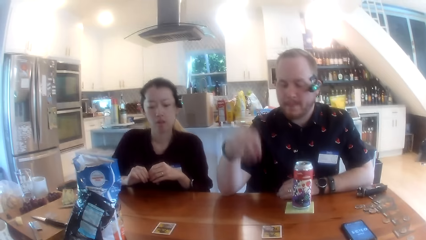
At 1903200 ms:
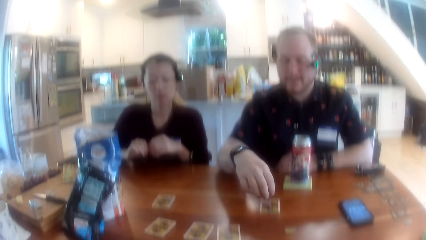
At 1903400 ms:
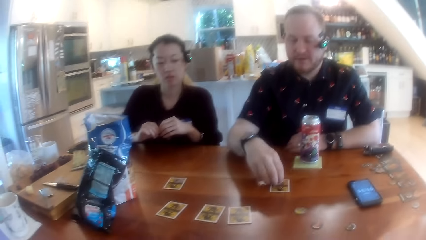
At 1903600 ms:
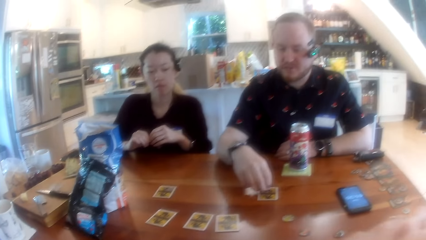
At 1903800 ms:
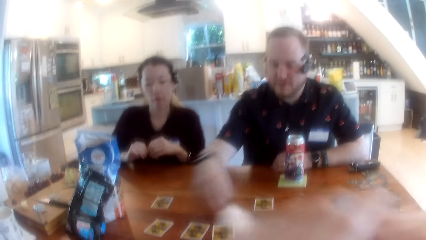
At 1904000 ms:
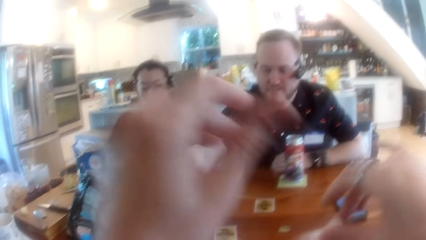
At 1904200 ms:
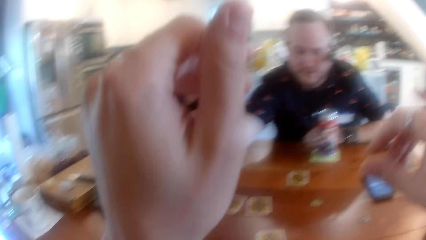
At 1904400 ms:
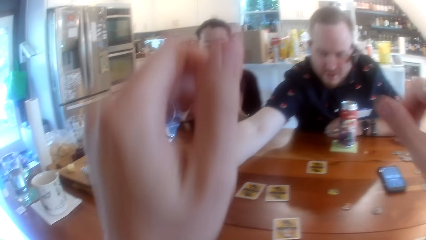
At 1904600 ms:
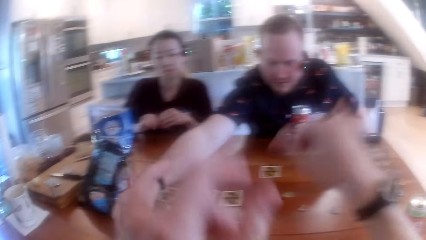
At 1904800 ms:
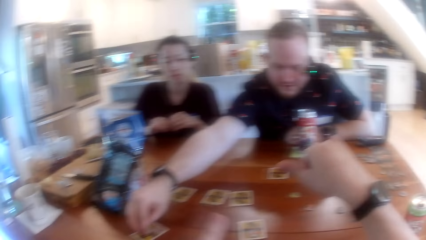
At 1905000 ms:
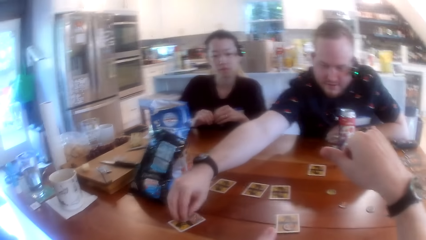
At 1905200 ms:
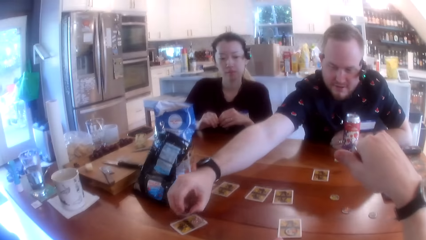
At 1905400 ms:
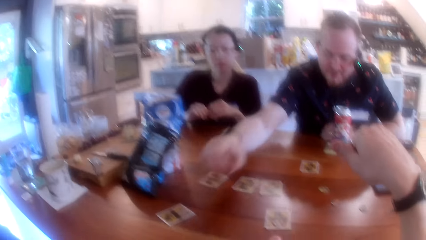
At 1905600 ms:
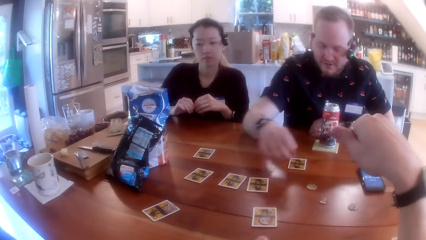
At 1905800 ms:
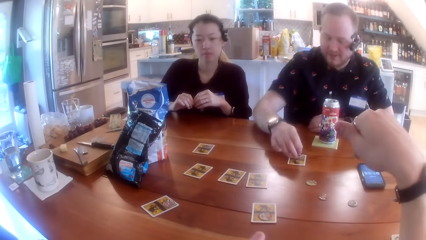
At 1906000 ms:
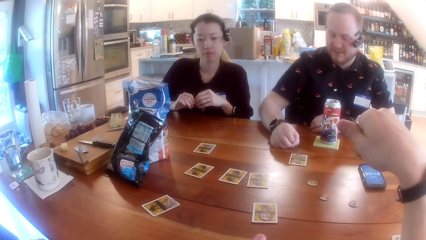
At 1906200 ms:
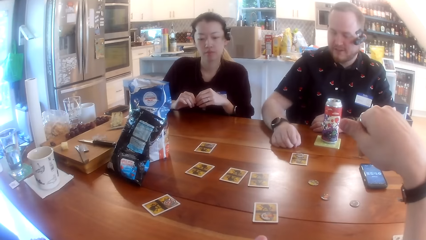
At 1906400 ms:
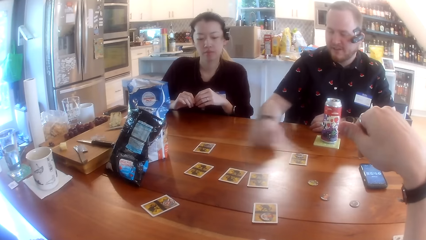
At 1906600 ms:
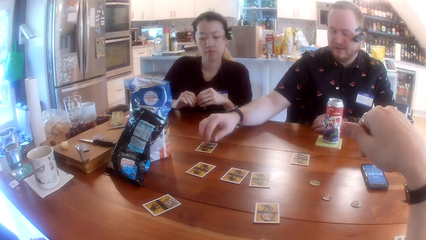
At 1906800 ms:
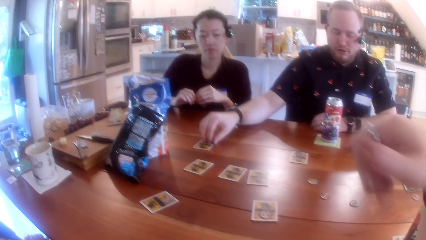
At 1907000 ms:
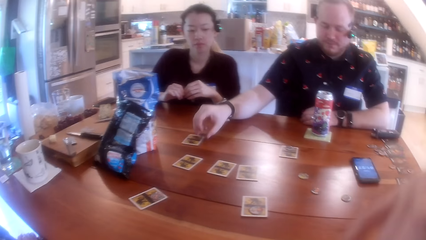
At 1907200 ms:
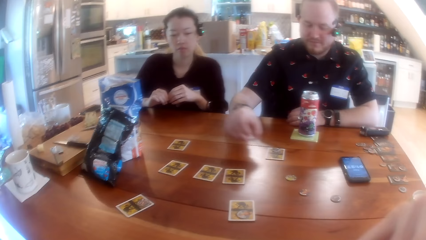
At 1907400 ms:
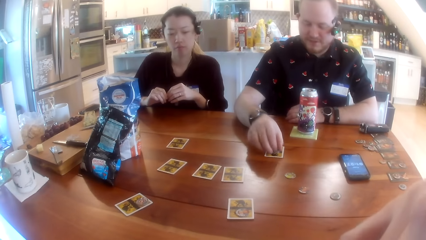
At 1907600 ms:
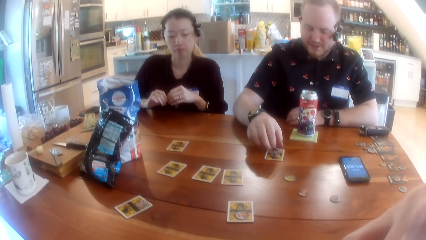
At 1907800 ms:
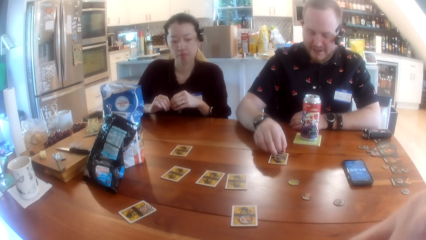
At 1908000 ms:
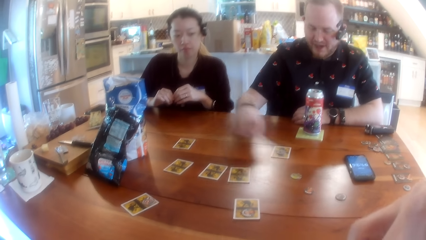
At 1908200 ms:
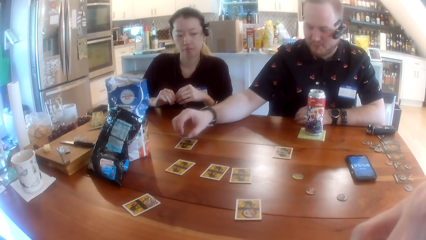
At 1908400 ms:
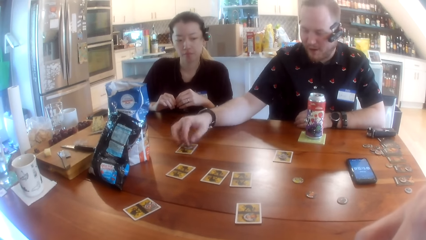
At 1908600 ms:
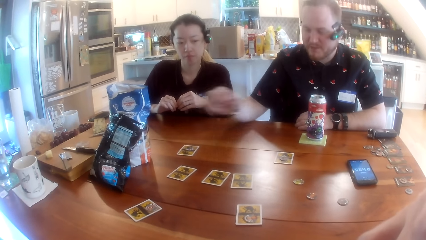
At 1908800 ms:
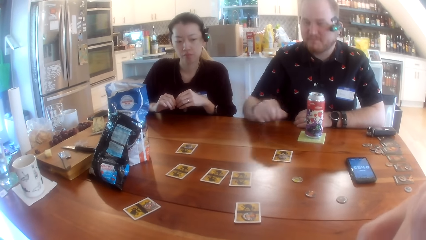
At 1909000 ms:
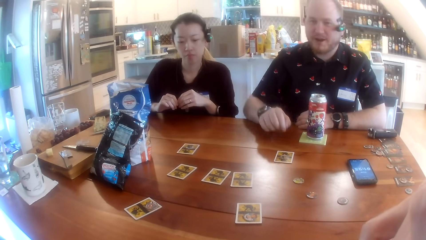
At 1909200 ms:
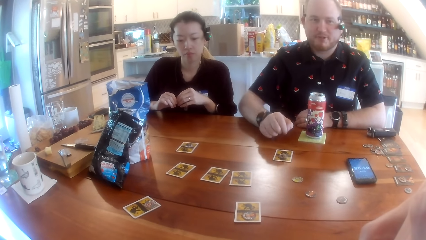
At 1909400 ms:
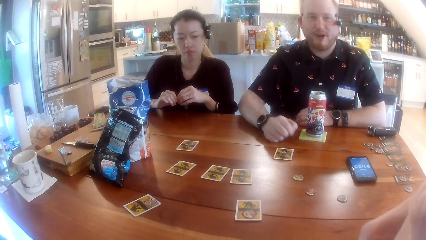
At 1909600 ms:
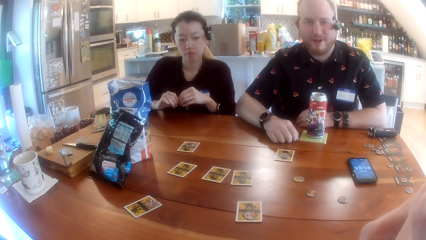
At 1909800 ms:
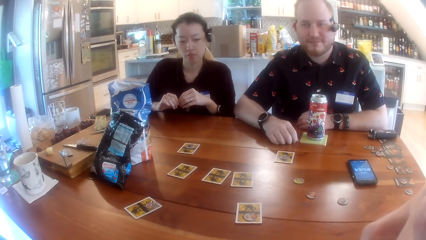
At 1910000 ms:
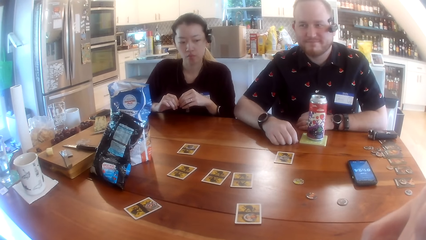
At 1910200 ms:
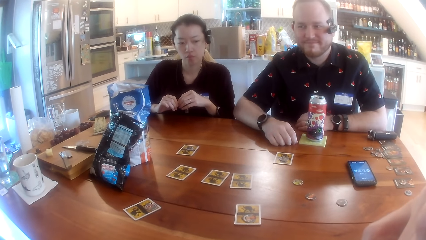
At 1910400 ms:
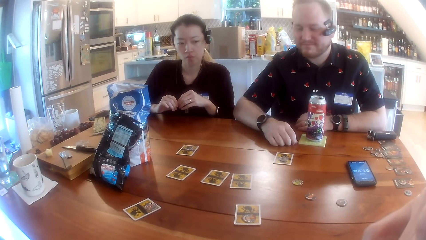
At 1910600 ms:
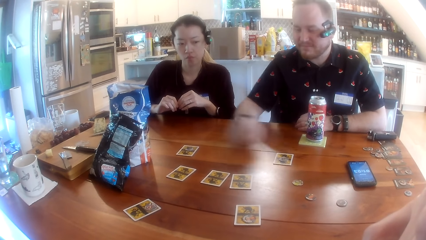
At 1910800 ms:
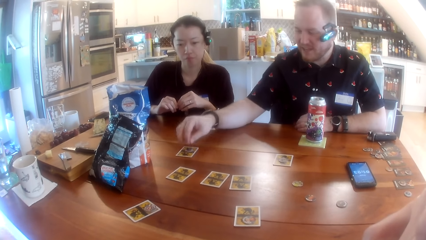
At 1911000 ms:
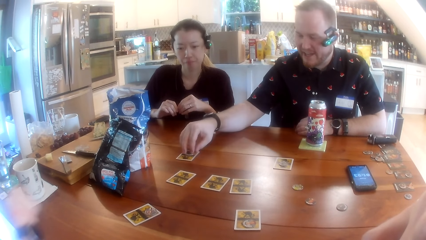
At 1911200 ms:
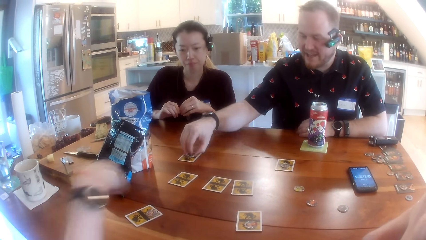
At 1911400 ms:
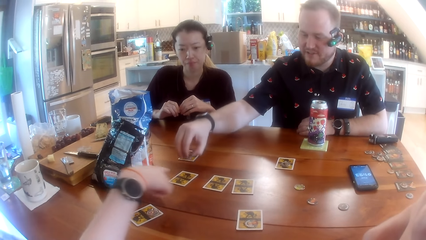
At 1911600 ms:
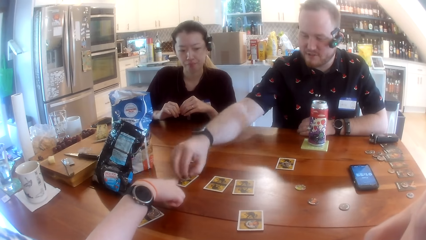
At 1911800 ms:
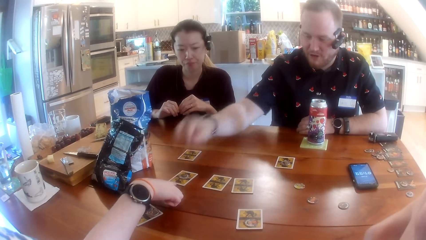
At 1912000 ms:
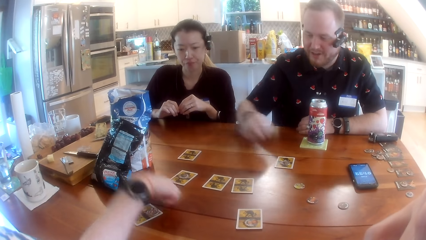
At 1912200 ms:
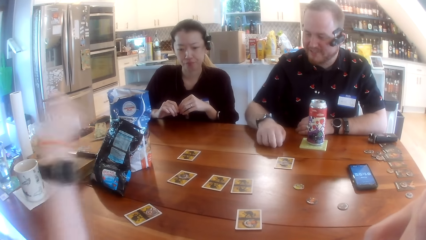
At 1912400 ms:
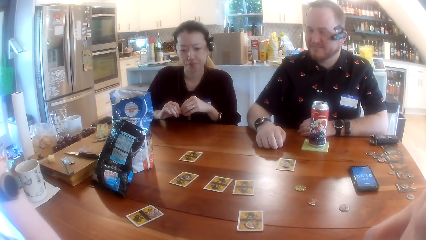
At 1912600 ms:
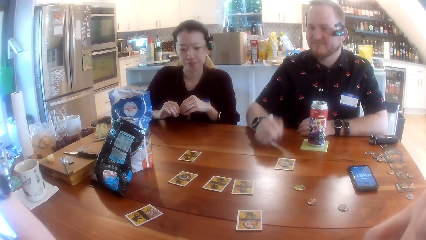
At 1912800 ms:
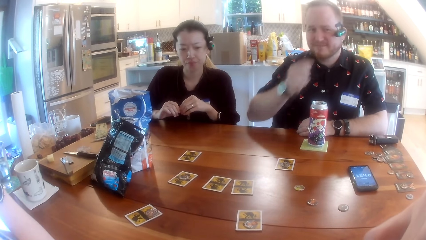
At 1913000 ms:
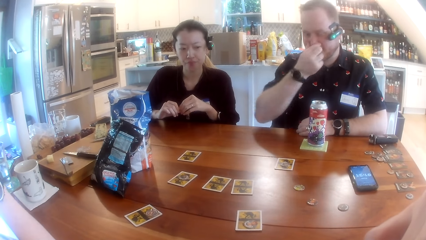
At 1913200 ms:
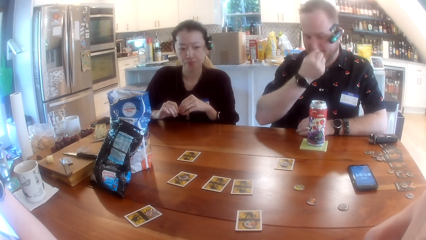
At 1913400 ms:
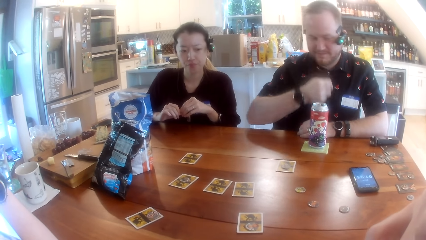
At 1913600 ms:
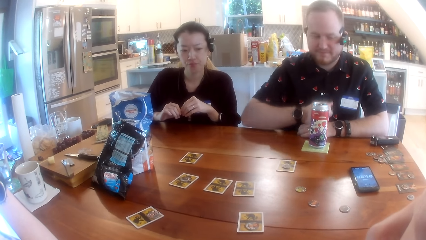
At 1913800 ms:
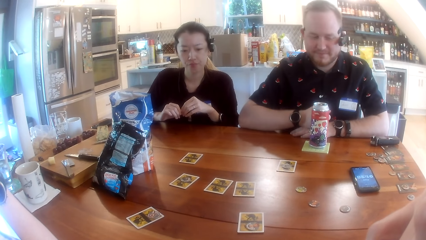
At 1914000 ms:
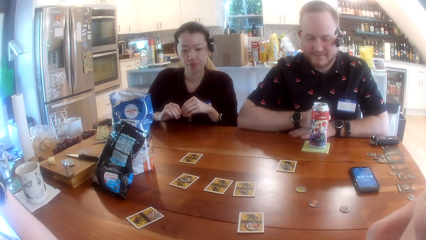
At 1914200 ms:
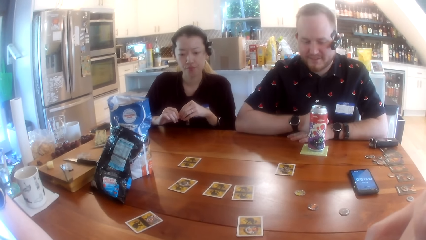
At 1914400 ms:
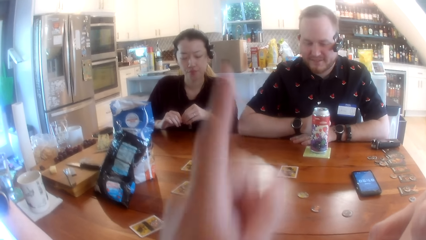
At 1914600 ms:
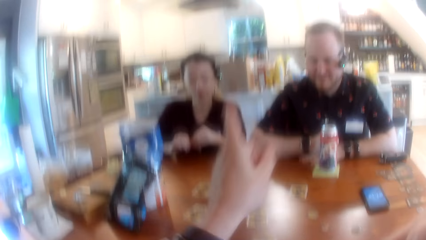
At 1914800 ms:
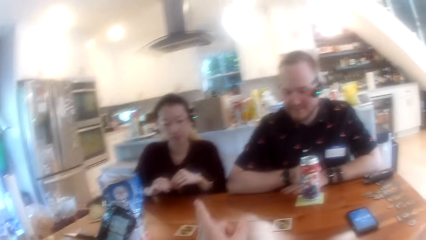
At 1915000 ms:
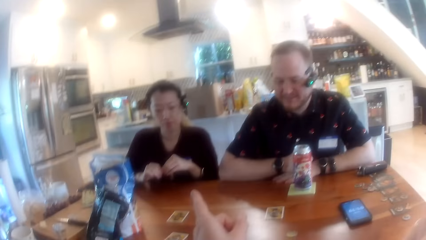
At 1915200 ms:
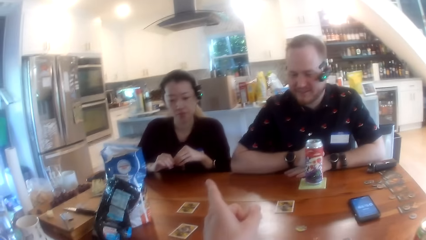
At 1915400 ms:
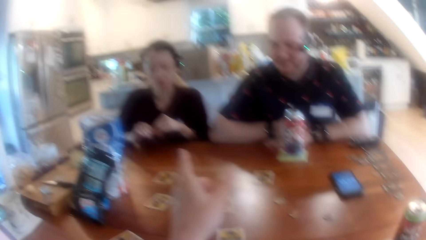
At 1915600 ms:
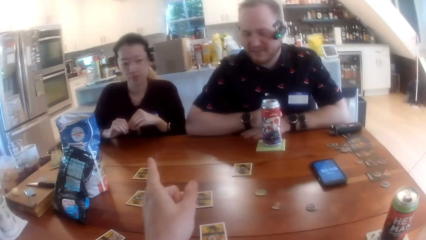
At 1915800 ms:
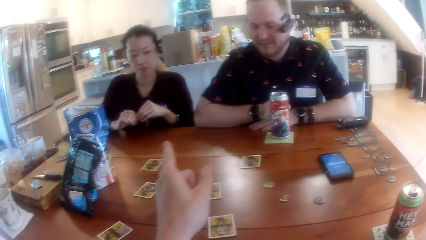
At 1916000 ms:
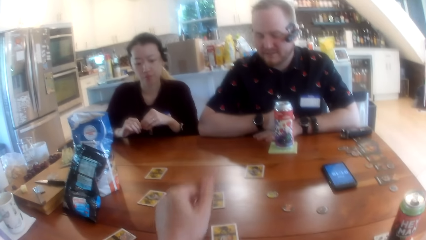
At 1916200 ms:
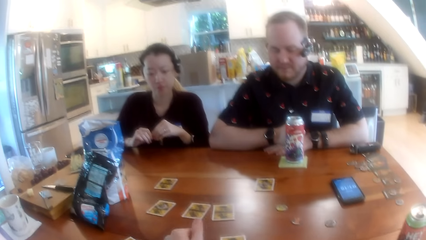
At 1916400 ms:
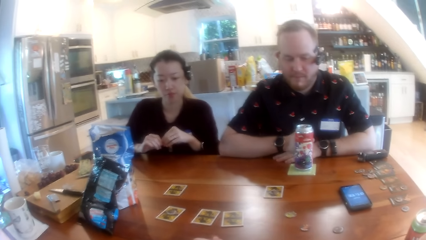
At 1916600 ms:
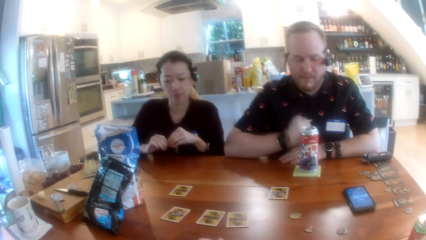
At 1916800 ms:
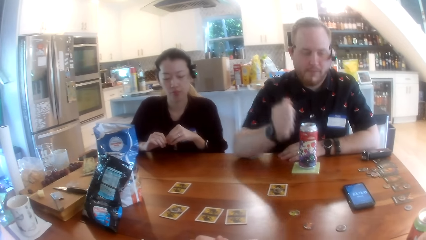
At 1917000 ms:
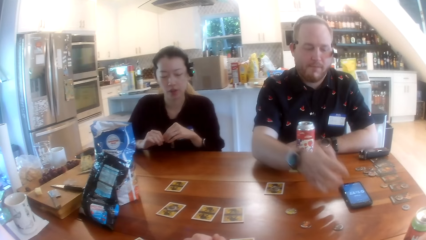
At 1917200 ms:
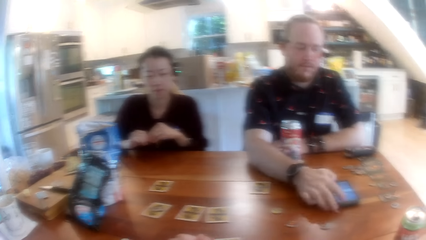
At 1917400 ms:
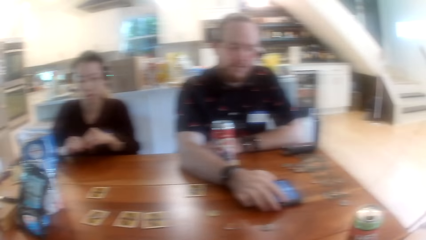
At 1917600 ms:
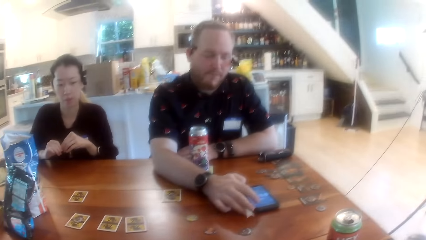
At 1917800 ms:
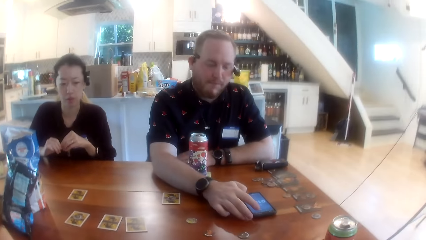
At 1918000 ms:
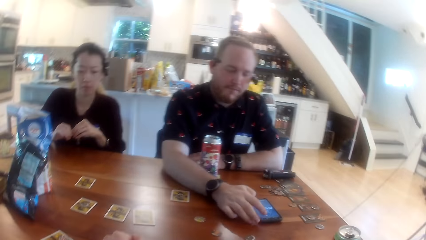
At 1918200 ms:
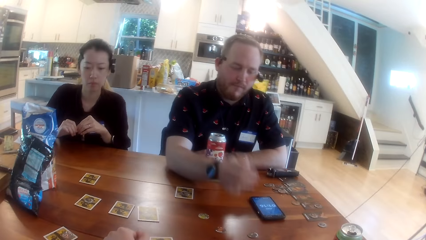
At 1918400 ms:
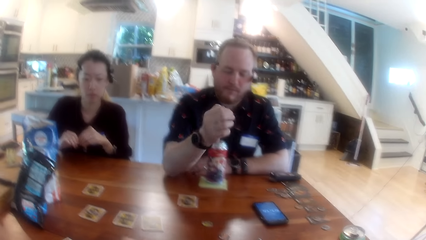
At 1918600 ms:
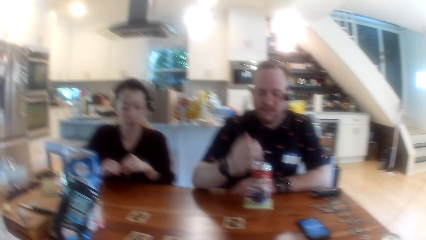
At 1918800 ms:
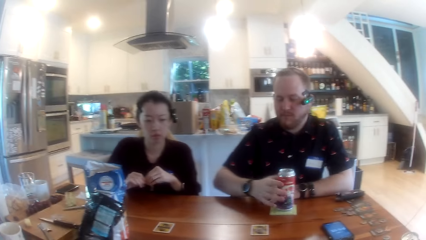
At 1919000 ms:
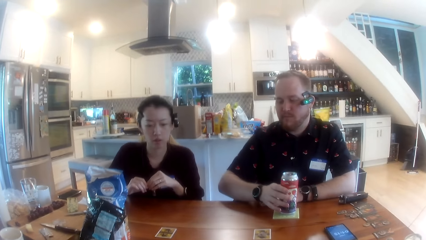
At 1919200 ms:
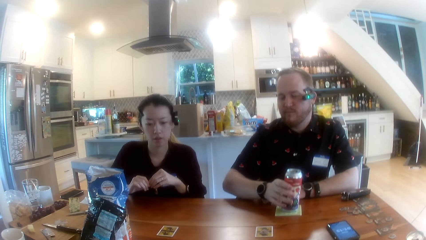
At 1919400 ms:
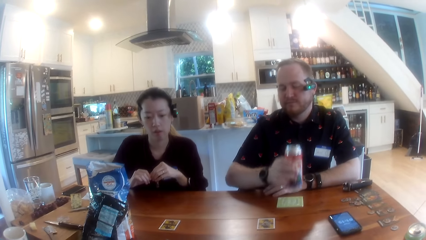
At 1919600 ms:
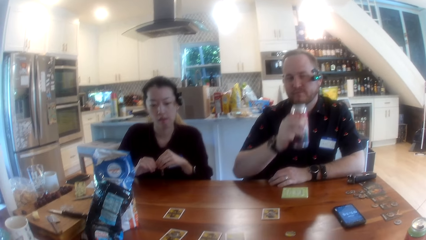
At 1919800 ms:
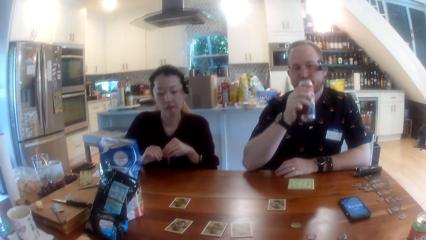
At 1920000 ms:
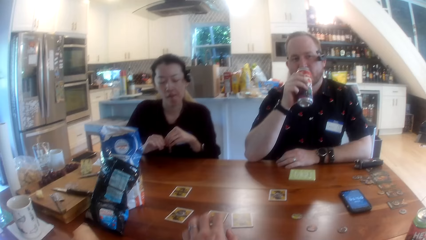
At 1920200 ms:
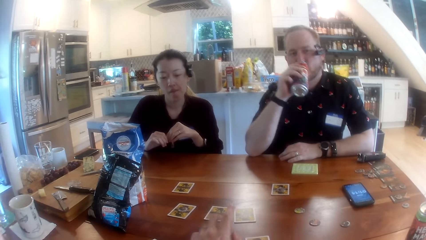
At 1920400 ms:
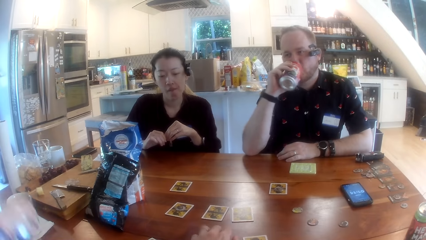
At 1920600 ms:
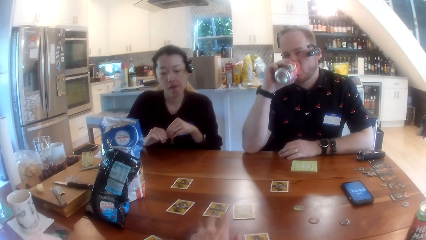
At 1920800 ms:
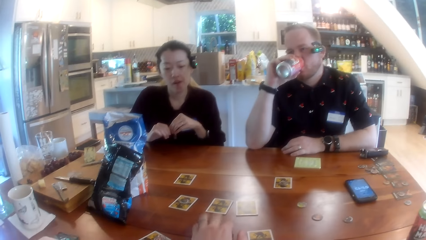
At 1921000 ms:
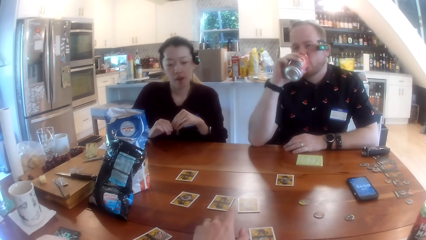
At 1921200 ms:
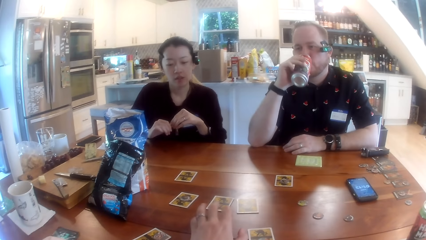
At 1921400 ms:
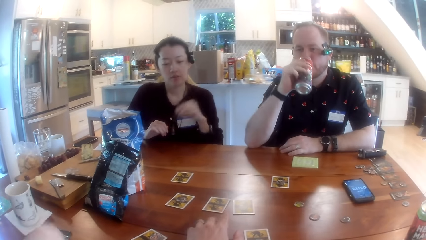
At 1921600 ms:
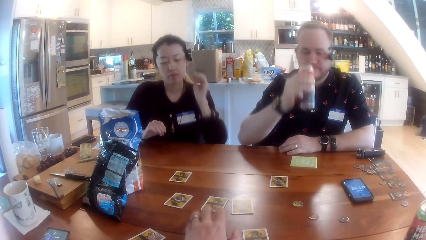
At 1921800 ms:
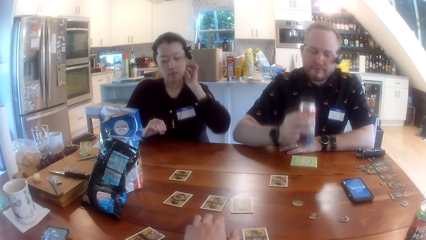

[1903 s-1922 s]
The man repositions the game piece on the table with his right hand. The man picks a game chip on the card on the table with his right hand. The camera wearer covers his mouth with his right hand. The man drops the game chip on the card on the table with his right hand, and taps the card on the table with his right hand. The man rests his hand on the table. The man picks a game chip on the card on the table next to a woman with his right hand. The man holds the card on the table next to the woman. Another woman points at a card in the middle of the table with her right hand finger. The man drops the game chip on the card on the table with his right hand. The man taps at the card in the middle of the table, settles his hand on the table, and touches his nose with his right hand. The camera wearer points his left hand finger towards the first woman at the table. The man operates a phone on the table with his right hand. The man taps the phone on the table with his hand. The man picks a can of soft drink on the table with his right hand. The man removes his hand from the phone. The man holds the can on the table with his hand. The man drinks from the can in his right hand. The camera wearer taps the table with his left hand. He interacts with the man, the first woman and the other woman at the table. The other woman drops a phone on the table with her right hand.
